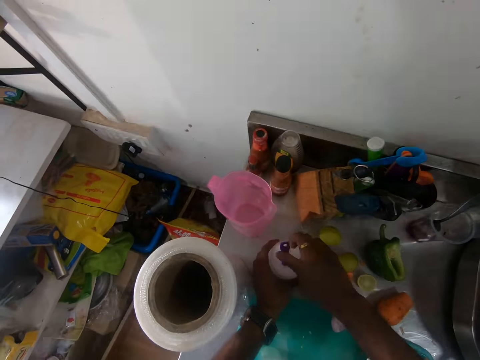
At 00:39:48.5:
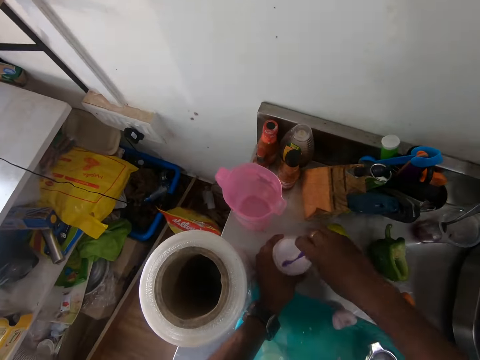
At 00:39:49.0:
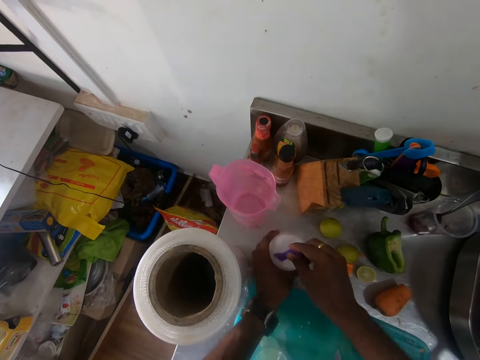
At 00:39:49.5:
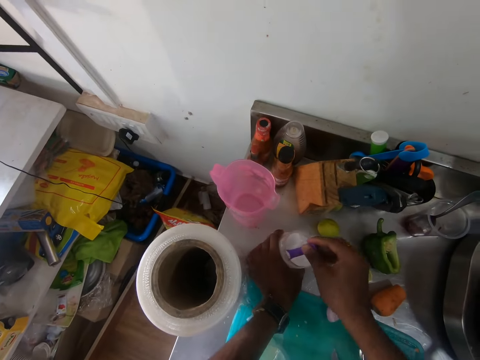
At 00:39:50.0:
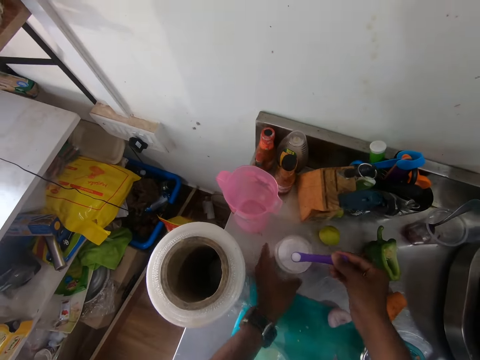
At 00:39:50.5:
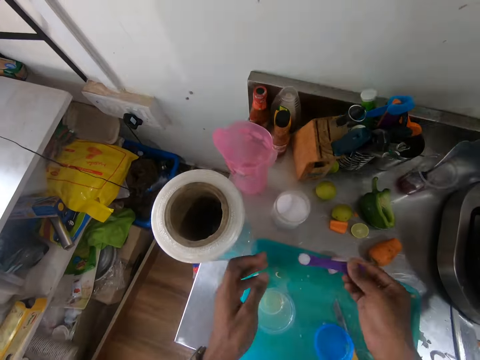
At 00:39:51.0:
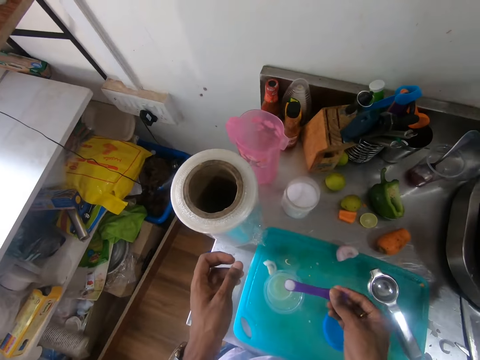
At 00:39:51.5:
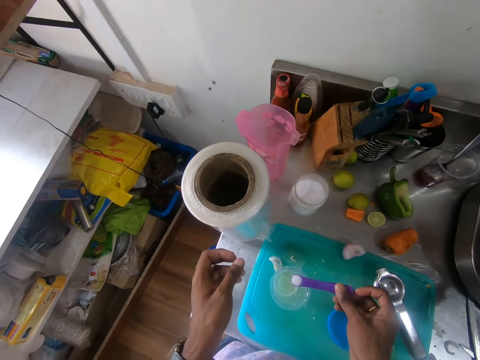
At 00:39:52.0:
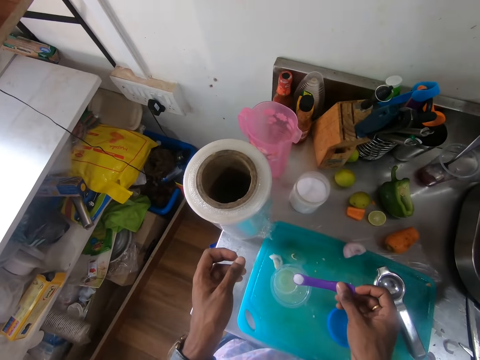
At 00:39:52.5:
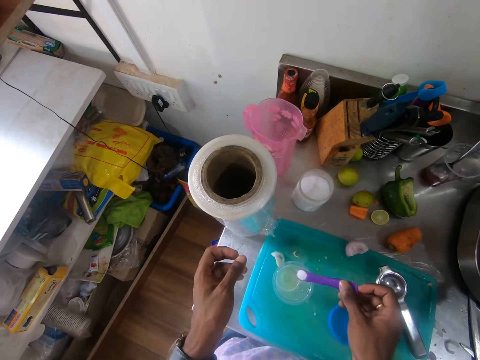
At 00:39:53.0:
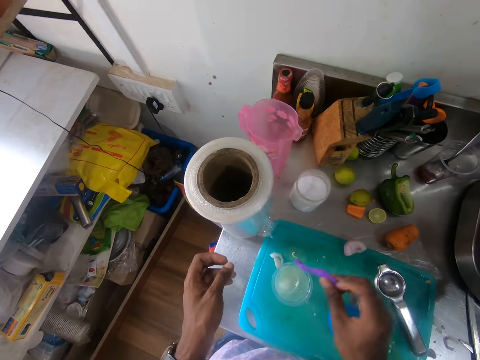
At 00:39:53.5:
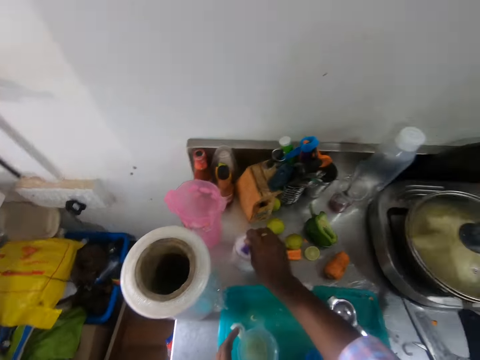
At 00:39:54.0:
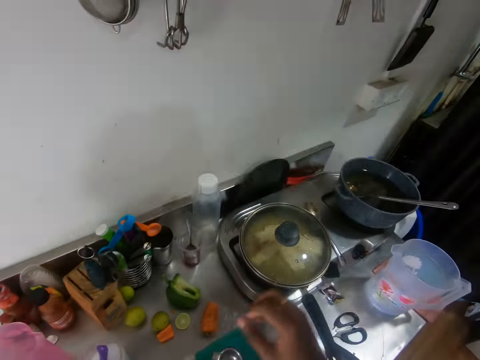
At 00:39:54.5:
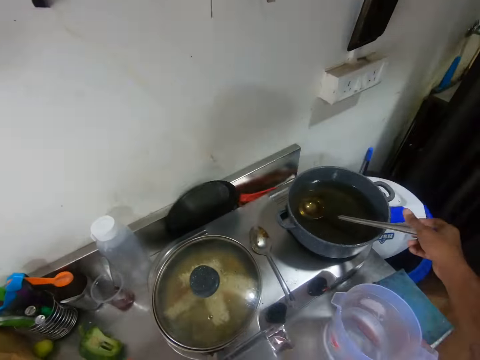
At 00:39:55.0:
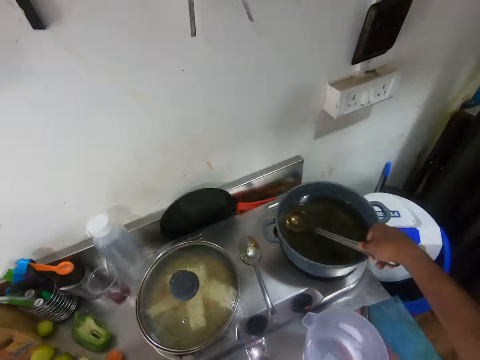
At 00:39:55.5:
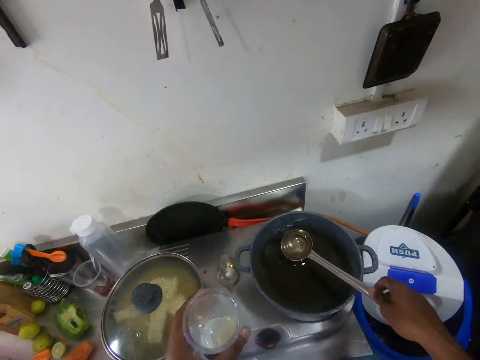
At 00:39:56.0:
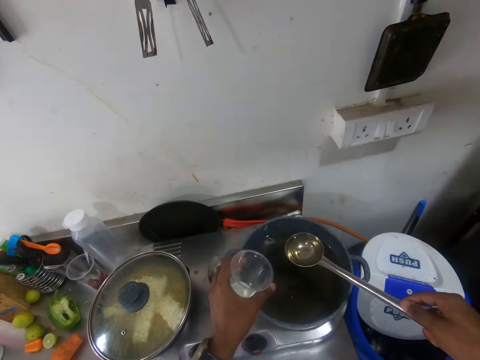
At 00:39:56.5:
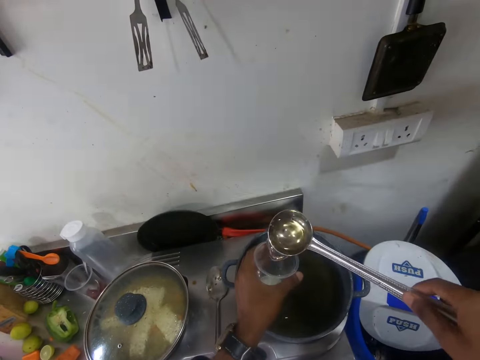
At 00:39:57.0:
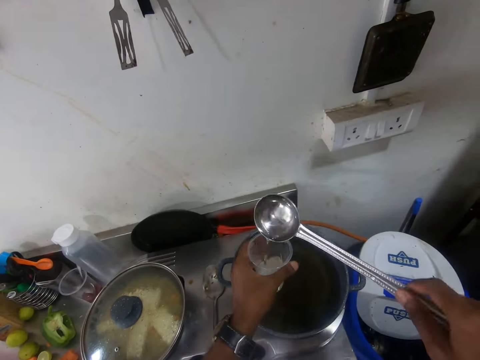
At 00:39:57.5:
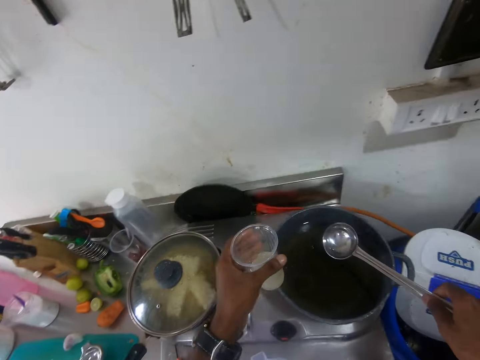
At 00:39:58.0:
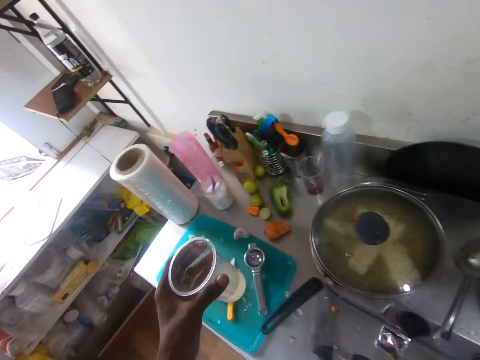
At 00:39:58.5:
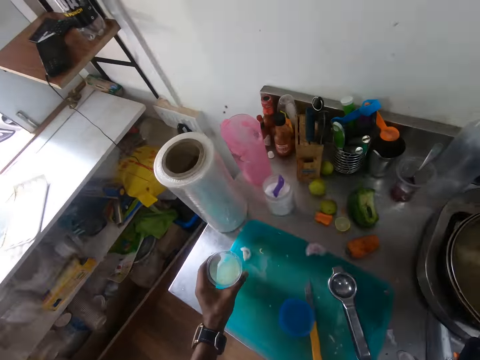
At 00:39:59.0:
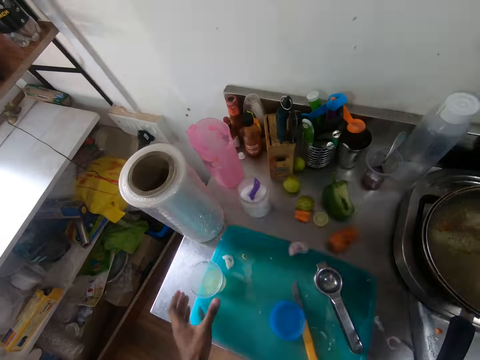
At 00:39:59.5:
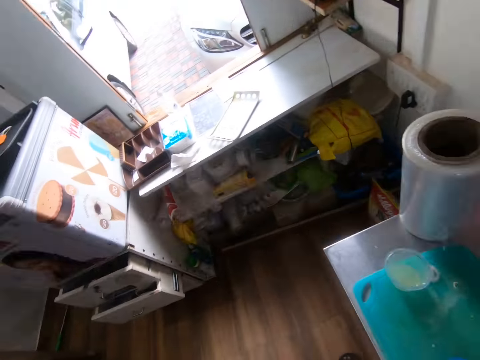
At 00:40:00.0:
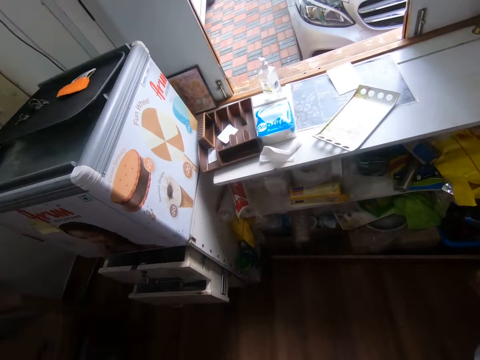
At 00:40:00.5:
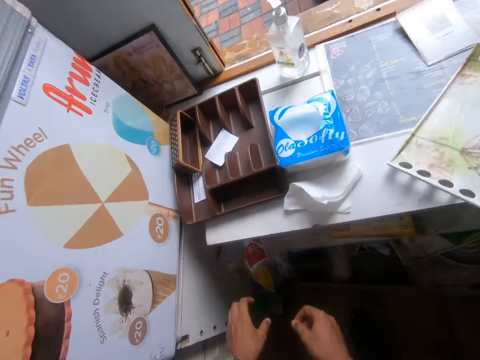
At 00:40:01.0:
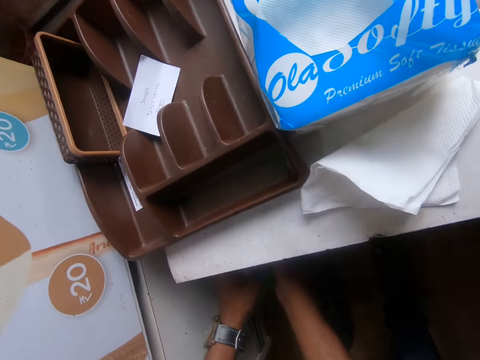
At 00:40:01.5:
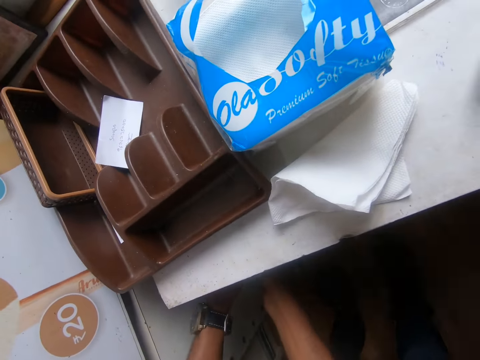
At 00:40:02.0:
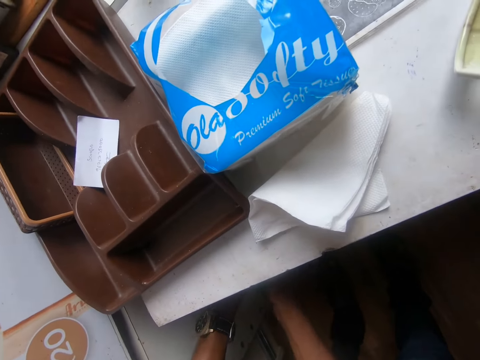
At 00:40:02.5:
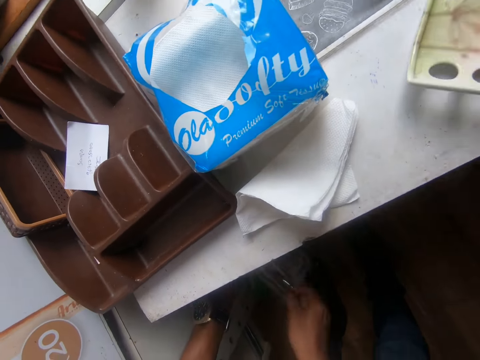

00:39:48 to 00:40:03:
The camera wearer takes salt from the container of salt with a plastic spoon in his right hand. He adds the salt in the plastic spoon into the plastic cup with his right hand. He places the spoon into the container of salt with his right hand. He takes water from a pot with a spoon in his right hand. He pours the water into the plastic cup in his left hand. He drops the spoon into the pot with his right hand. He places the plastic cup on the tray with his left hand. He brings out a plastic cup beneath a shelf with his right hand.

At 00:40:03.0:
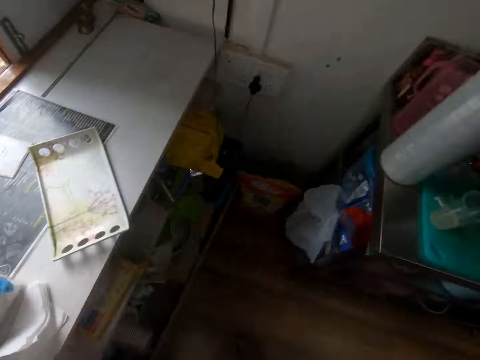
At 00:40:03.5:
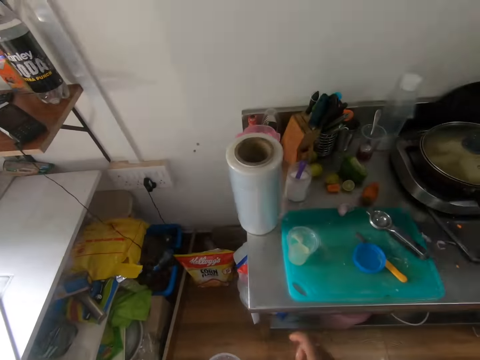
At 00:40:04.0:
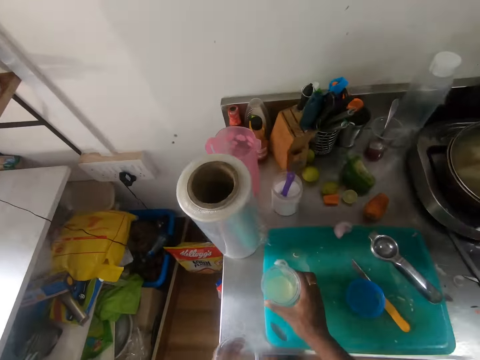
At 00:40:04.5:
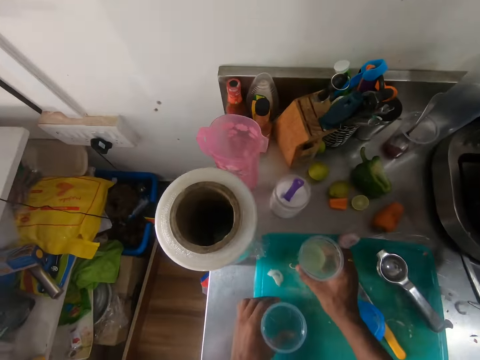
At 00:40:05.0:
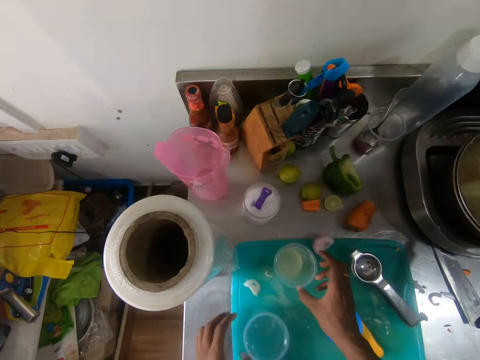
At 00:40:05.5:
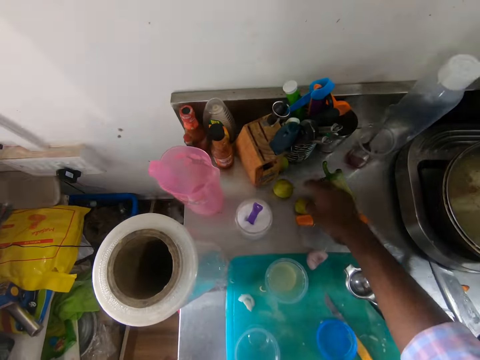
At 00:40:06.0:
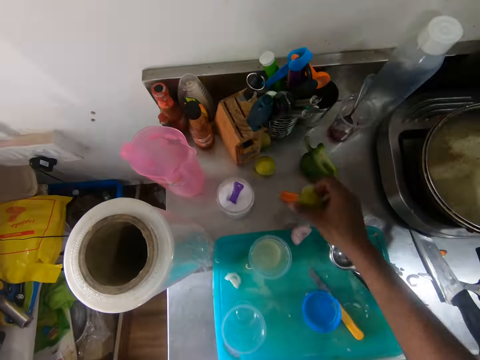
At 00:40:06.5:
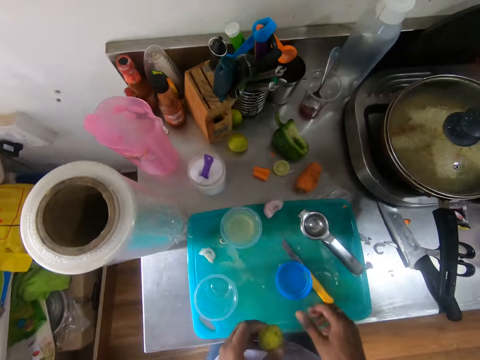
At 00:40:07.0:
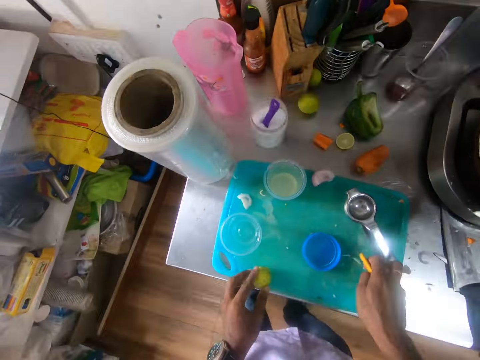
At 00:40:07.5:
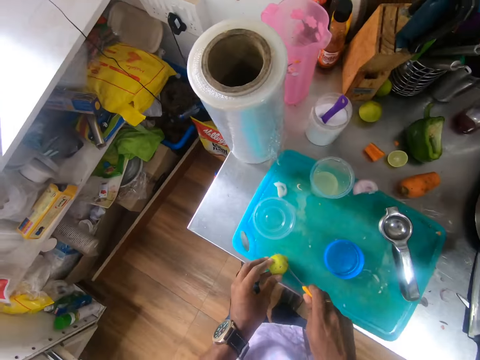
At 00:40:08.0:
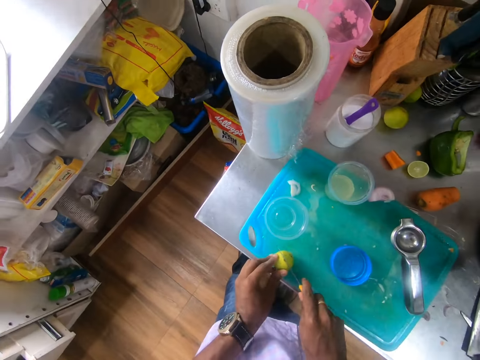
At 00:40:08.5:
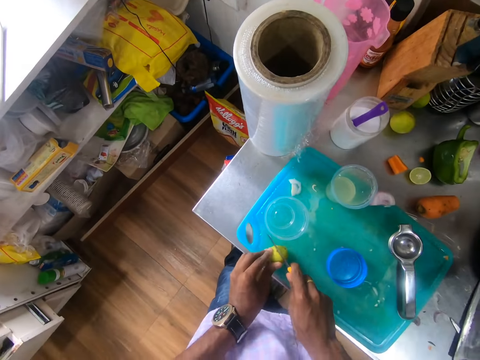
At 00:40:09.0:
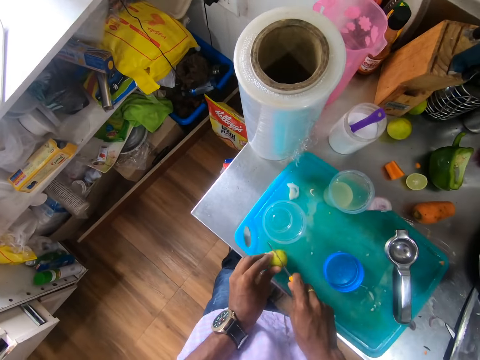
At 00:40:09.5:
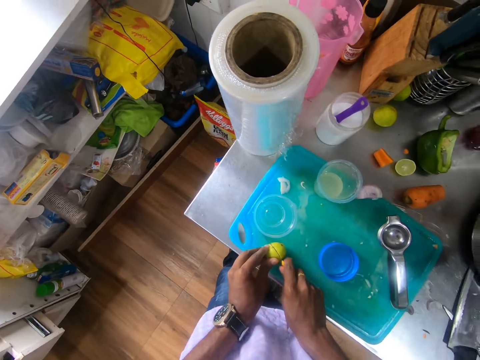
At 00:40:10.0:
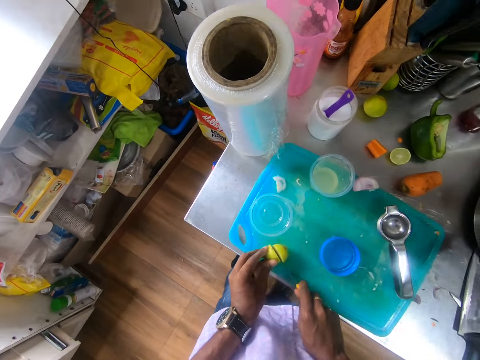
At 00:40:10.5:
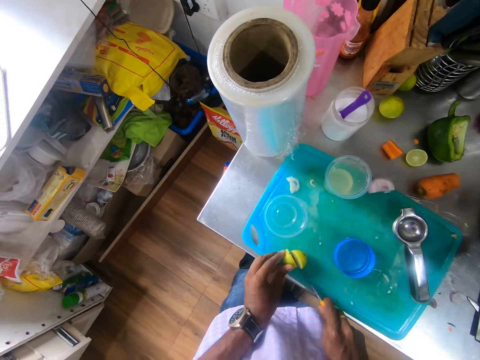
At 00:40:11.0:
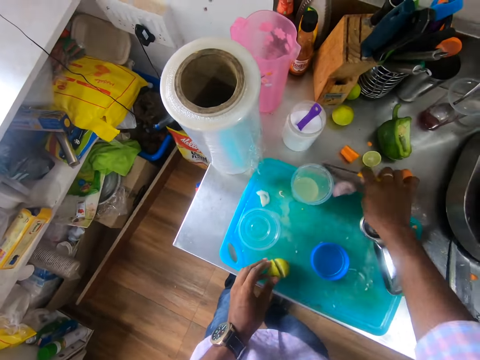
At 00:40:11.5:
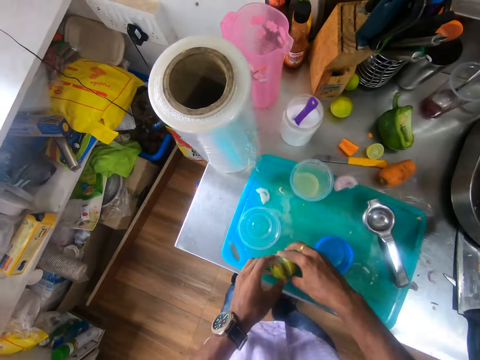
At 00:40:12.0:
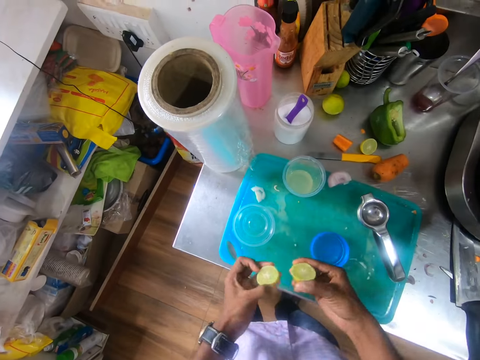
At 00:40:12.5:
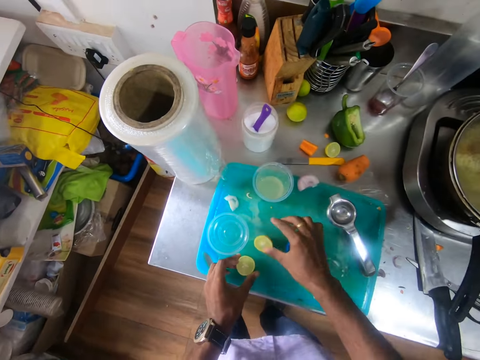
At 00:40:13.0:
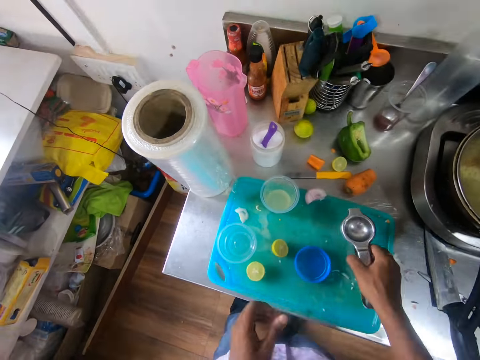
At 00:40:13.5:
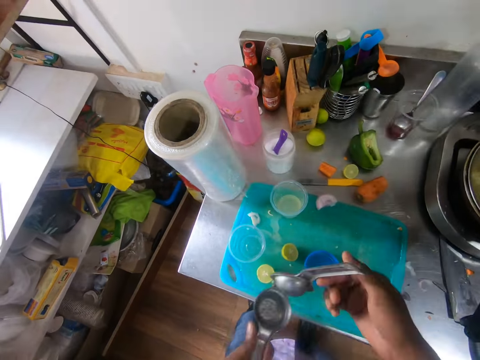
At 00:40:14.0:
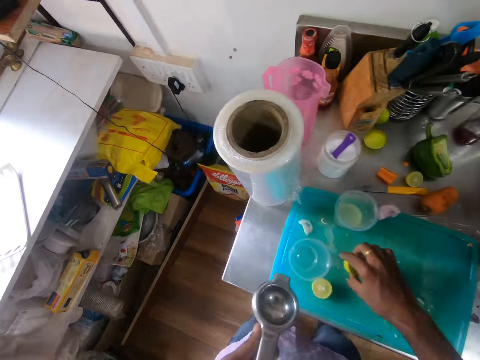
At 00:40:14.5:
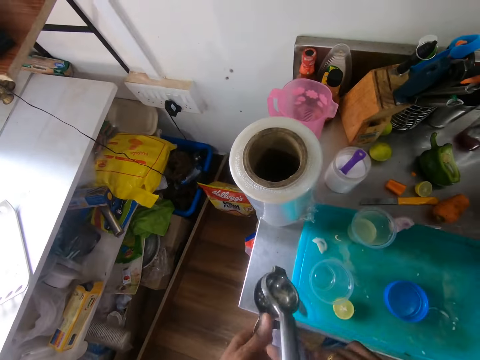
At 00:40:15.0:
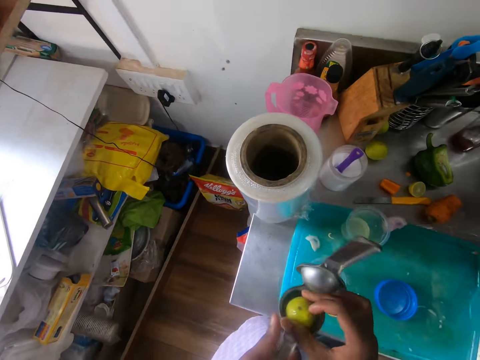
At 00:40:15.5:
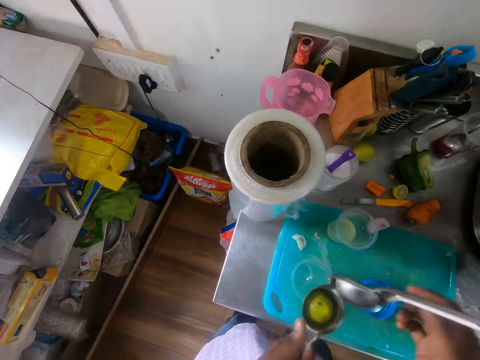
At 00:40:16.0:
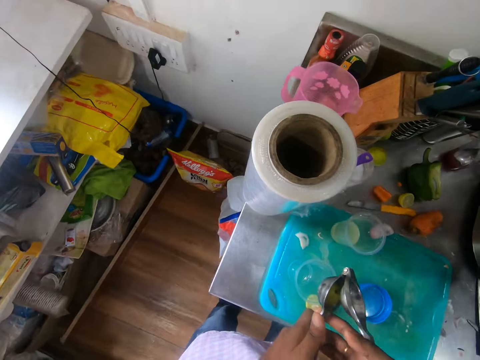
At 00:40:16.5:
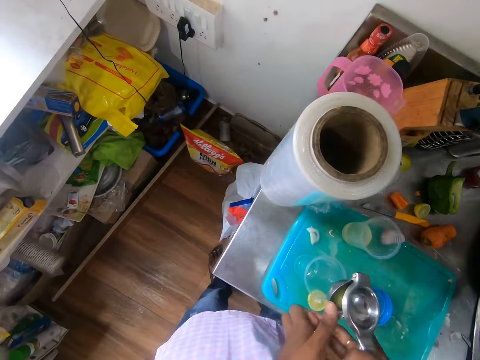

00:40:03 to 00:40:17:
The camera wearer moves the plastic cup on the tray aside with his right hand. He places the plastic cup on the tray with his left hand. He picks a lime from the kitchen cabinet with his right hand. He passes the lime to his left hand. He sets the lime on the tray with his left hand. He picks the small knife from the tray with his right hand. He slices the lime into two halves with the small knife in his right hand. He drops the small knife on the kitchen cabinet with his right hand. He separates the lime into two halves completely with his hands. He places the lime on the table with his hands. He picks the lime squeezer from the tray with his right hand. He opens the lime squeezer with his hands. He picks the first half of the lime from the tray with his right hand. He squeezes the limes into the cup. He places the first half of the lime in the lime squeezer with his right hand.
